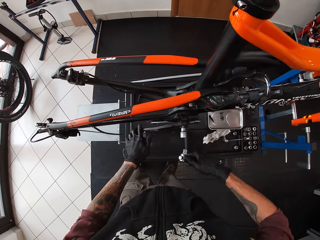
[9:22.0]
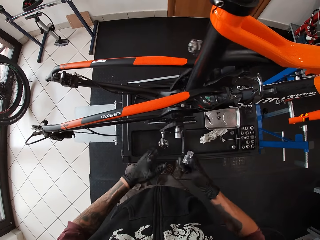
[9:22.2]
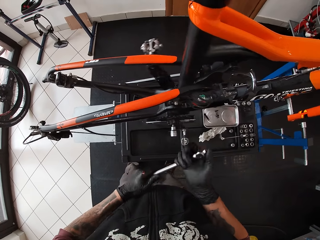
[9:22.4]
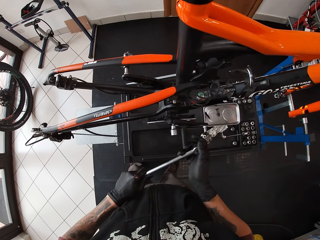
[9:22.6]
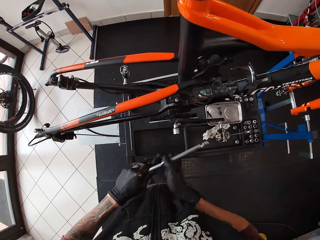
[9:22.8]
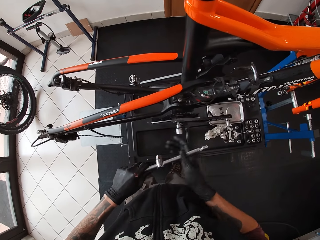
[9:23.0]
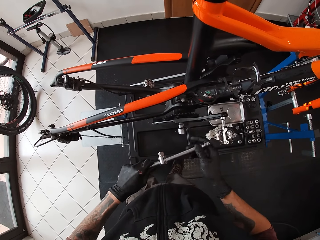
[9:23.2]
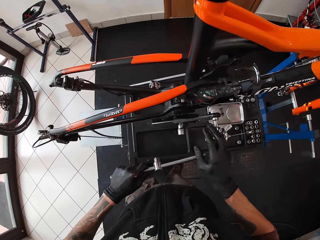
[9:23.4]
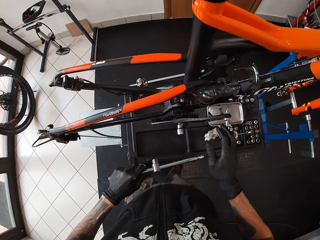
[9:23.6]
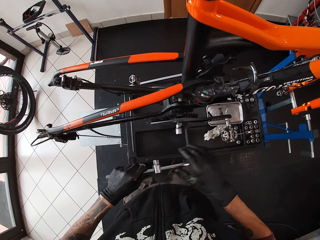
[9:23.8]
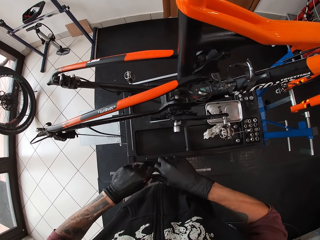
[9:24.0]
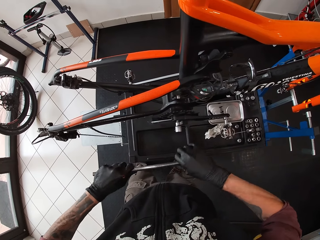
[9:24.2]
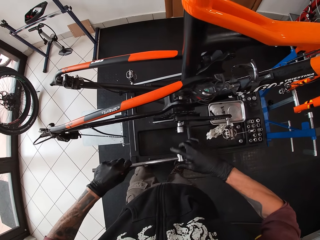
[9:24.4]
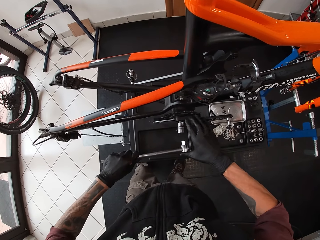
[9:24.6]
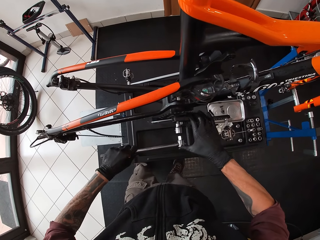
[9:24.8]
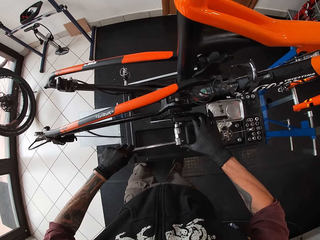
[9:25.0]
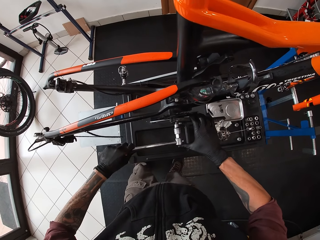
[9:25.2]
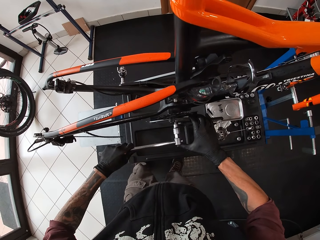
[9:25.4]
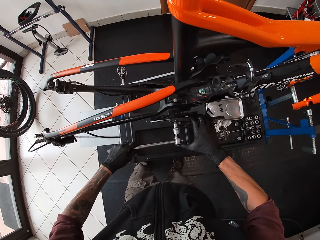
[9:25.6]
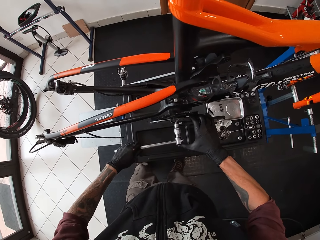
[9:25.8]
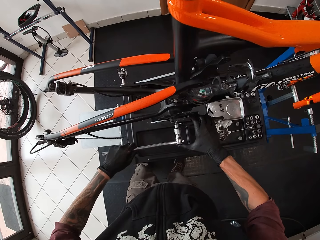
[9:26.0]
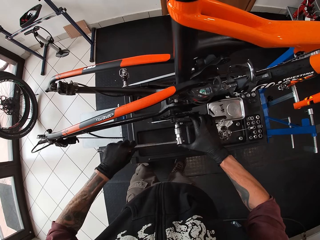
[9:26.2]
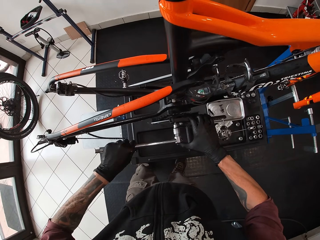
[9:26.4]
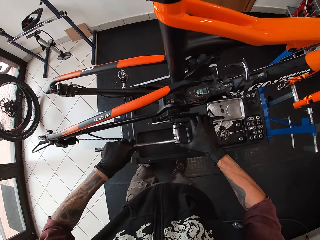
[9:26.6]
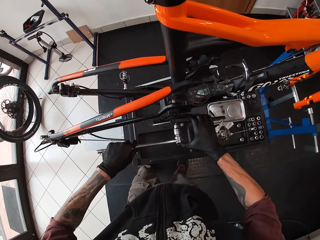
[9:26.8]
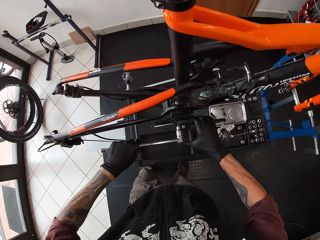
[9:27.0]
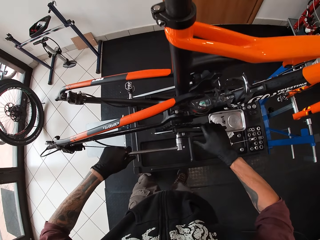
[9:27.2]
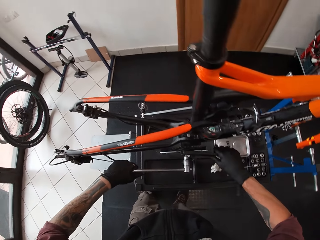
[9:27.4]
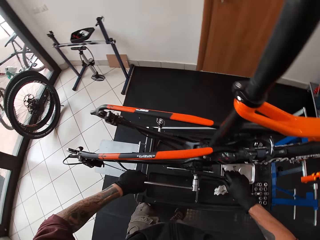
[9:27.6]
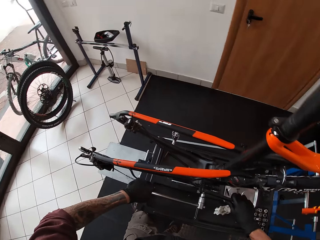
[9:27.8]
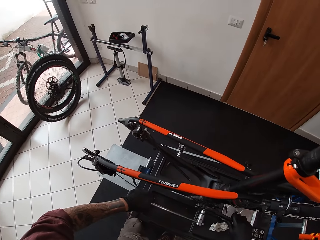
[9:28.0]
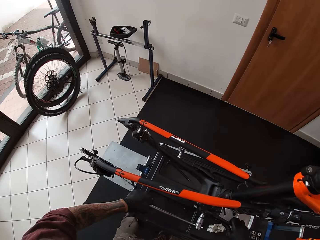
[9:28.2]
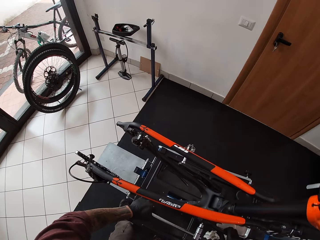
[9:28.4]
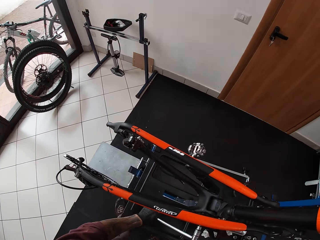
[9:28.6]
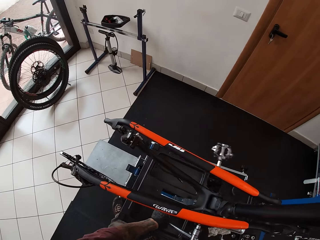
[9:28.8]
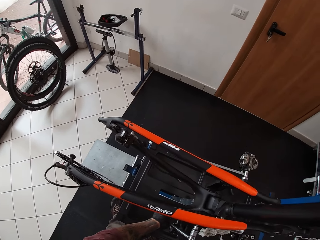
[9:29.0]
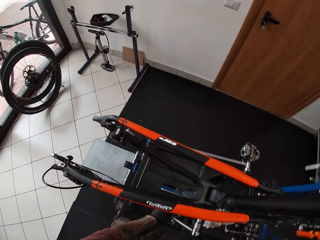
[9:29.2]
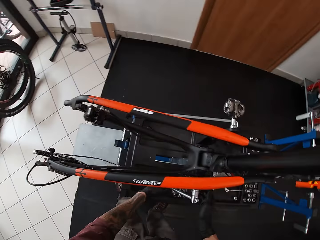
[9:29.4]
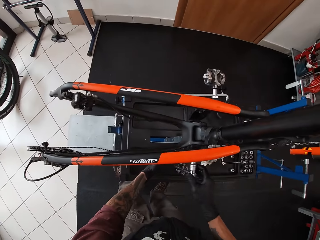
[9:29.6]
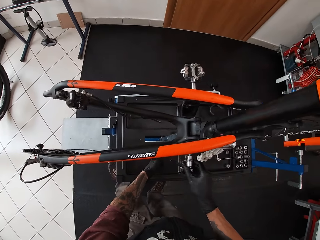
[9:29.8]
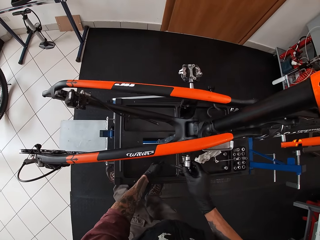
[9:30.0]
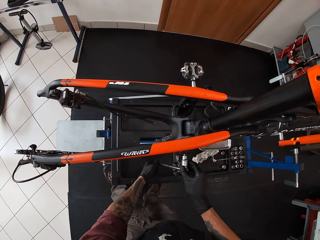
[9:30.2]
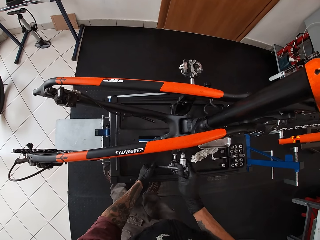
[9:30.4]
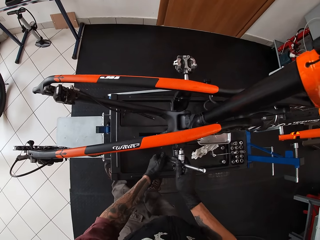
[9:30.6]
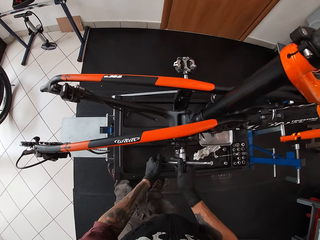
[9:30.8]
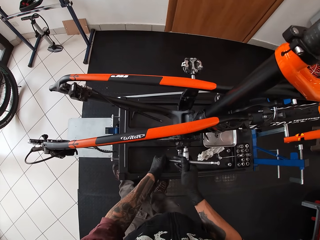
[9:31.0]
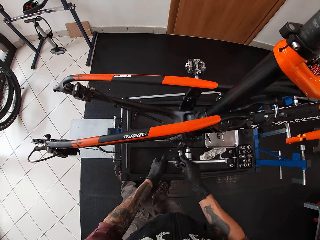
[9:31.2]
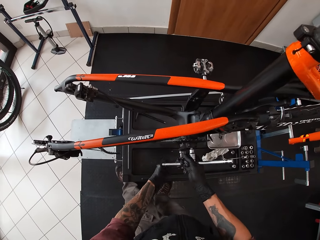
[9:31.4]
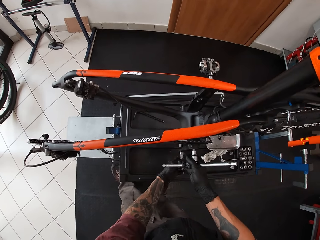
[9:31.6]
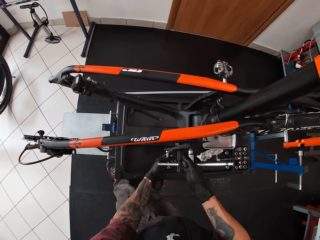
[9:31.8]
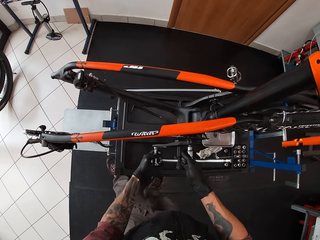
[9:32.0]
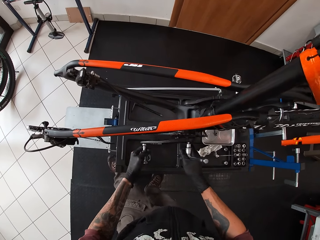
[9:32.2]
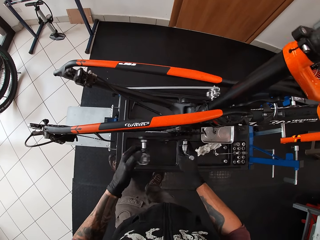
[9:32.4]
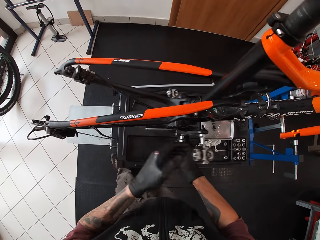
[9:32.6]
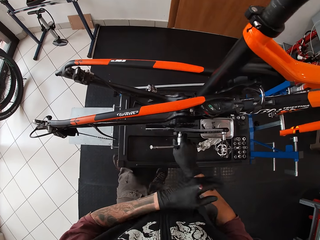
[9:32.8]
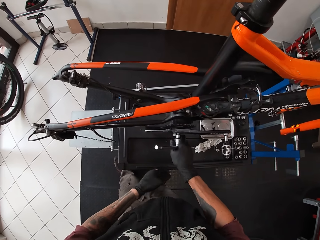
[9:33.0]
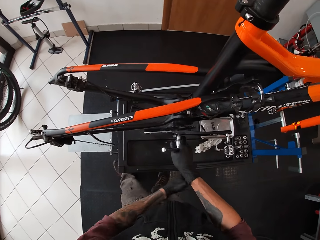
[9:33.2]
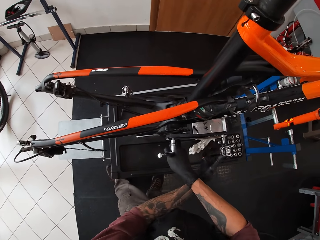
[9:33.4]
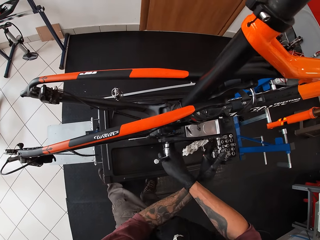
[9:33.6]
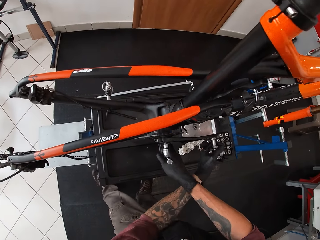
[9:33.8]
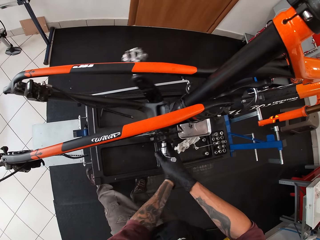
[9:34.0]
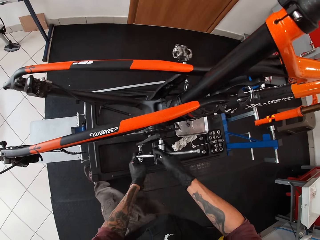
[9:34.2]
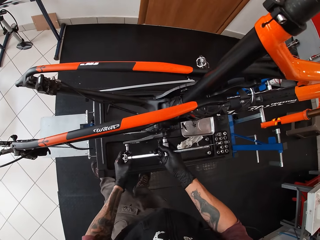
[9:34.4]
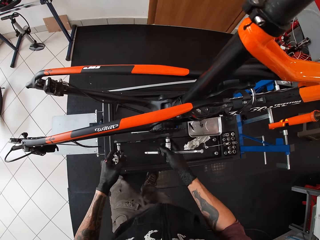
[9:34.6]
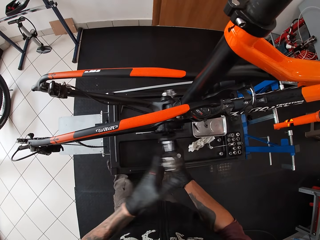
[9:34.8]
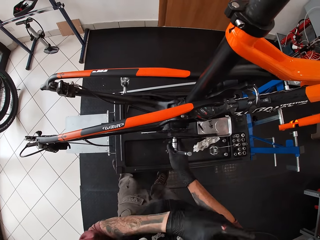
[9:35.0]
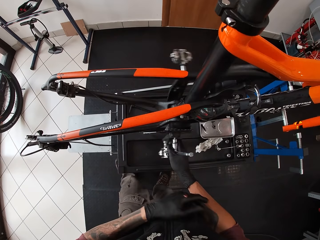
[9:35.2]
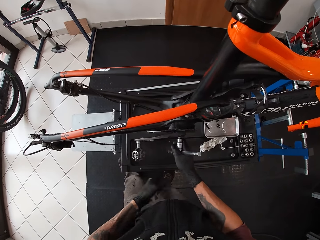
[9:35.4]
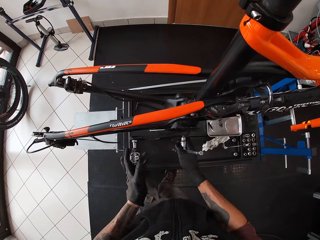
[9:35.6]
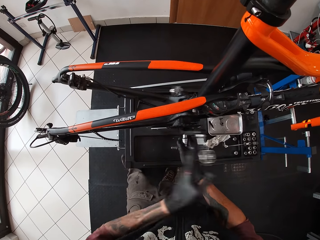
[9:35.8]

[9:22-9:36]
The camera wearer removes the wrench from the nut socket with his right hand. He pushes the bicycle pedal with his left hand. He rotates the bicycle pedal. He stops the bicycle pedal with his right hand. He connects the torque wrench spanner with its head. He loosens the bicycle pedal nut with the wrench with both hands. He tightens the bolt with the torque wrench spanner. He rotates the bicycle pedal.

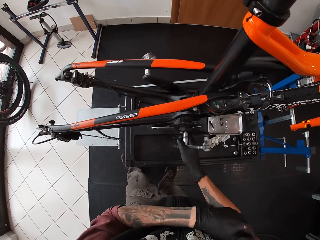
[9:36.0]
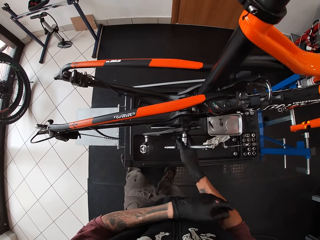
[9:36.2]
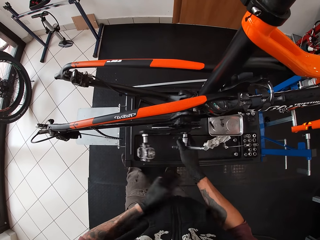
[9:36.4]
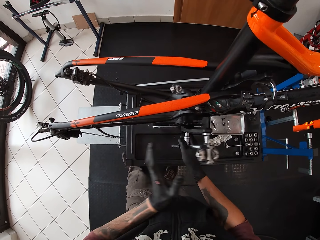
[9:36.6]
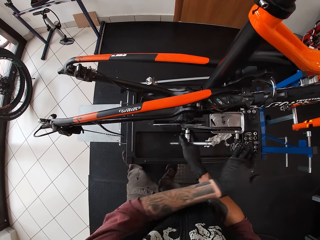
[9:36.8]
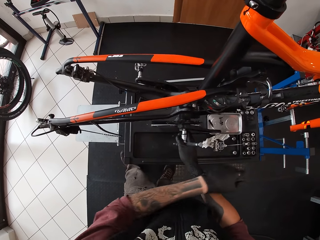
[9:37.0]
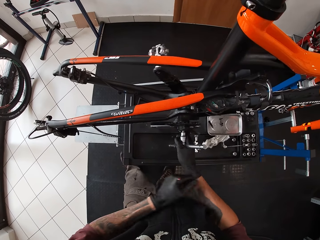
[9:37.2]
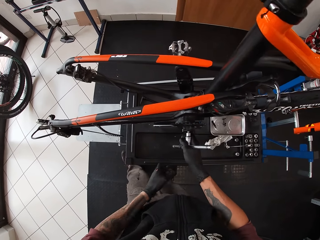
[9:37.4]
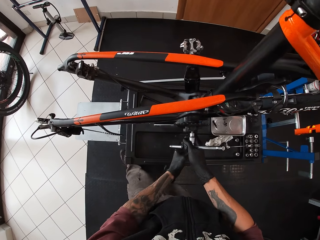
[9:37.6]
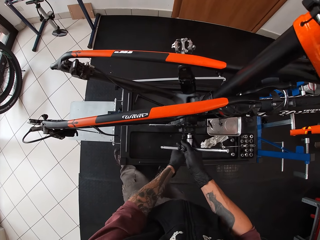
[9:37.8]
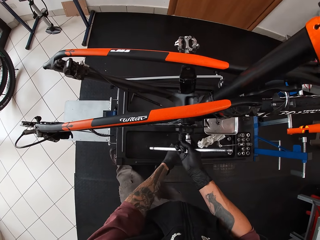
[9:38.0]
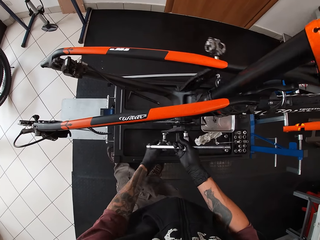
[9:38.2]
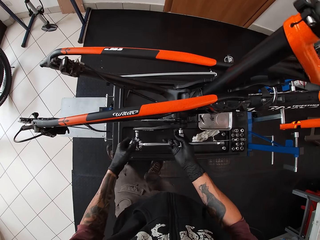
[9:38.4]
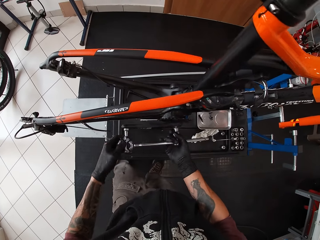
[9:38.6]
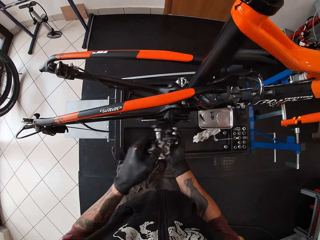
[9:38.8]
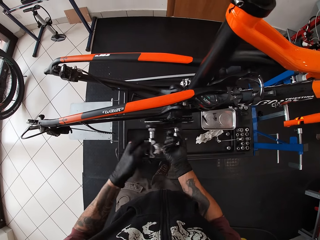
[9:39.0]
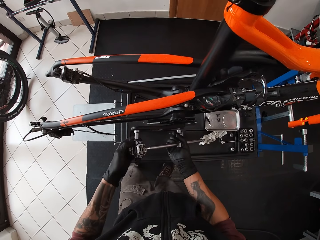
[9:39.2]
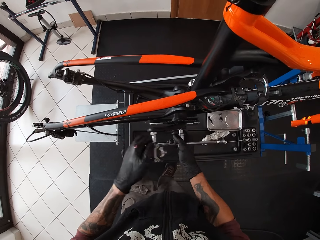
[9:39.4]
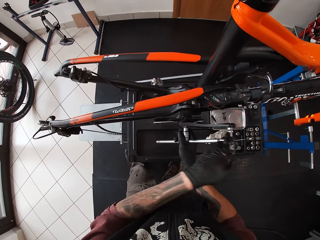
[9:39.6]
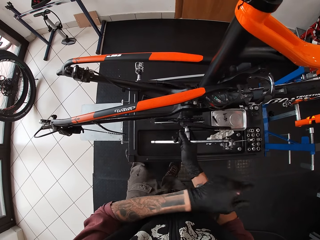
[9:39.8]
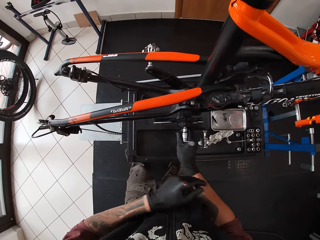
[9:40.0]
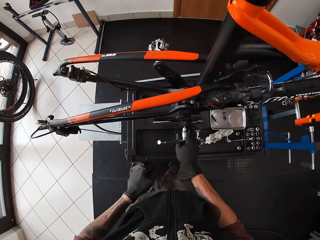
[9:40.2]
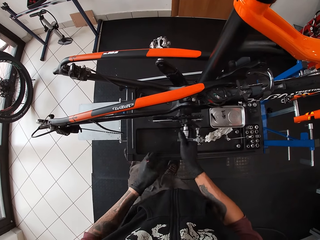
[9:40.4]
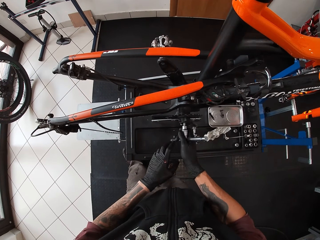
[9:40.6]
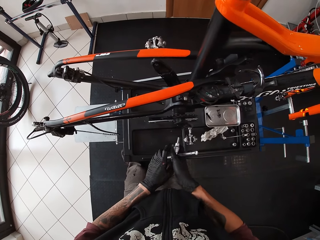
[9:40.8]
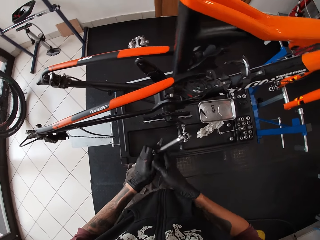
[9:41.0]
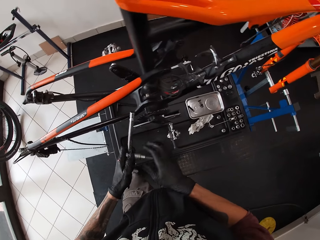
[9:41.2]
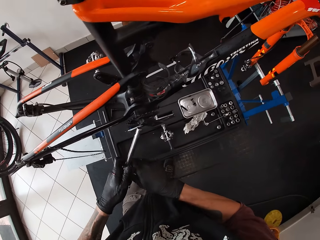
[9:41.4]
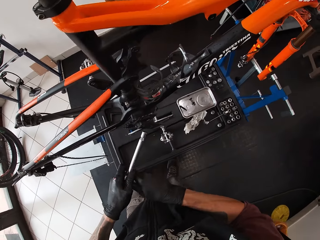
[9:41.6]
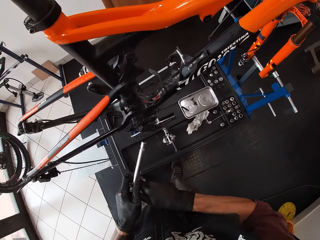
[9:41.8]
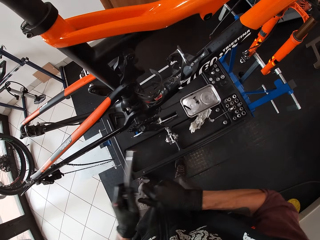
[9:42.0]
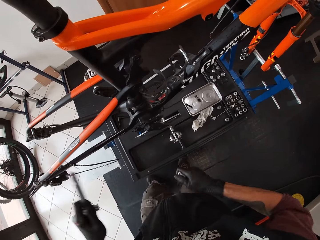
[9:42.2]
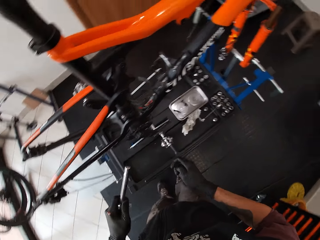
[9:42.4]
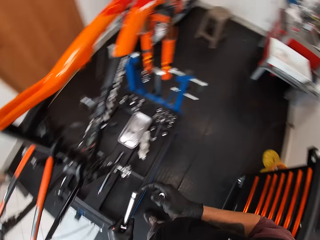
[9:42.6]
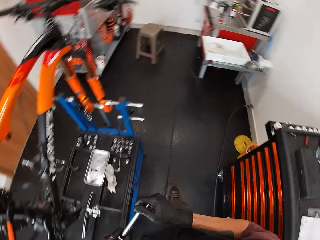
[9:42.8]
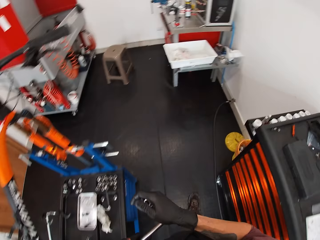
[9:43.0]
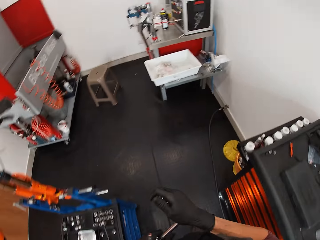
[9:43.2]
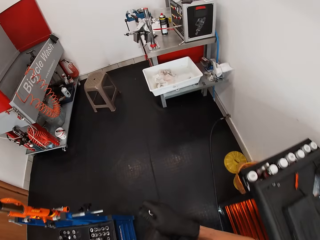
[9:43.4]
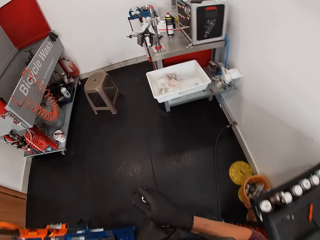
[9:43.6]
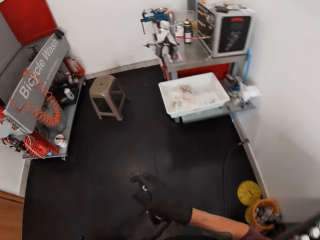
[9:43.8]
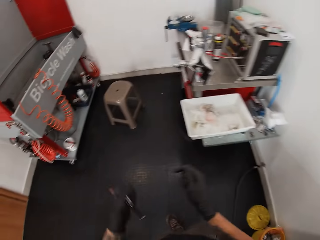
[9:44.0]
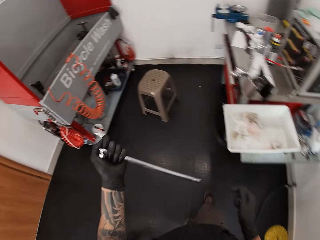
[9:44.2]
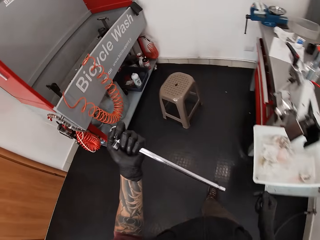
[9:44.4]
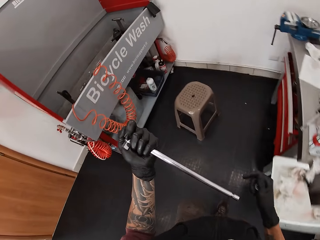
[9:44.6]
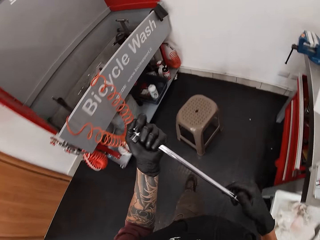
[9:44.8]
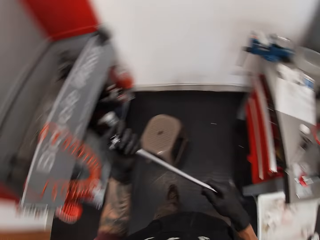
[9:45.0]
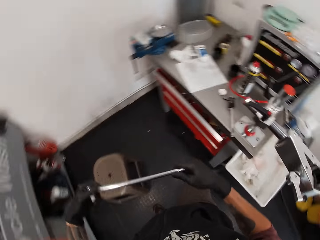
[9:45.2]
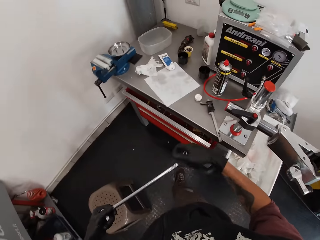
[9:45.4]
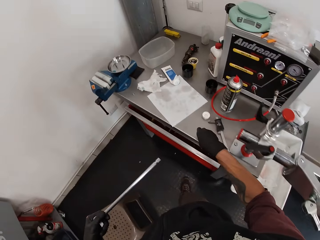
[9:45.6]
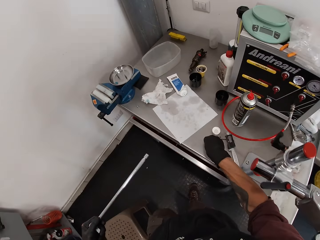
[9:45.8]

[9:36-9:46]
The camera wearer removes the torque wrench spanner from the bicycle. He removes the nut setter from the wrench with both hands. He looks around the garage and walks around the garage.
